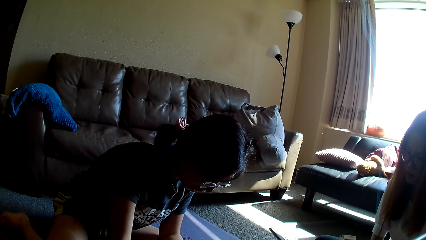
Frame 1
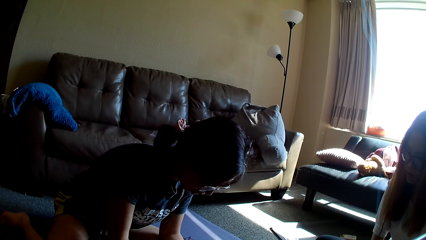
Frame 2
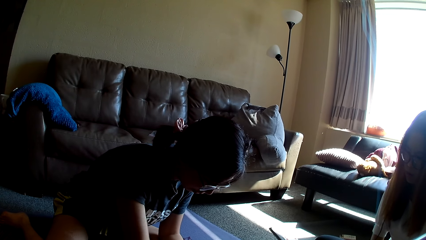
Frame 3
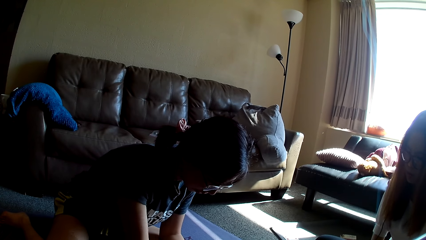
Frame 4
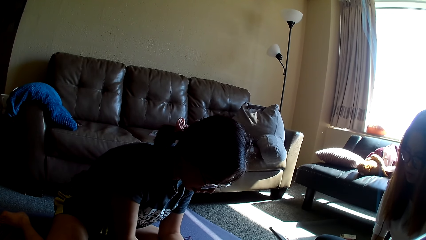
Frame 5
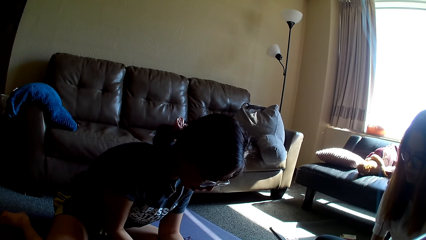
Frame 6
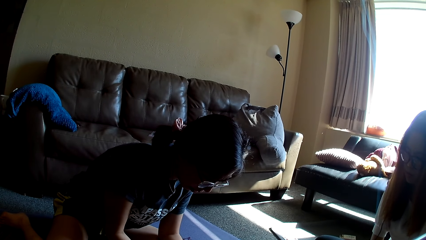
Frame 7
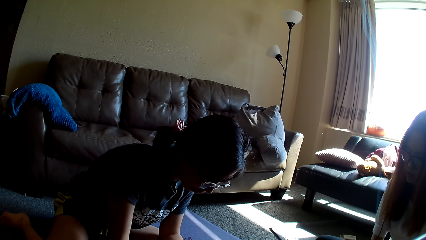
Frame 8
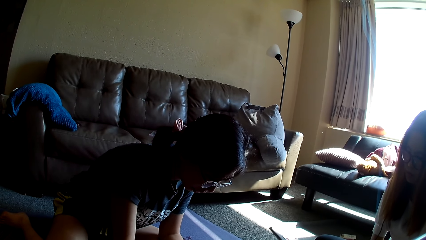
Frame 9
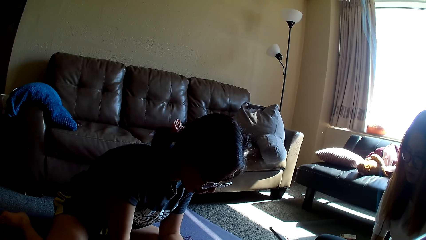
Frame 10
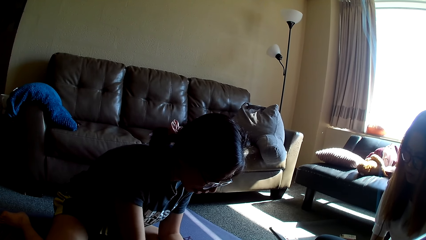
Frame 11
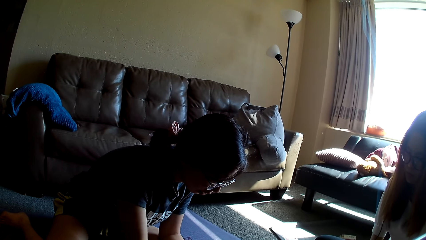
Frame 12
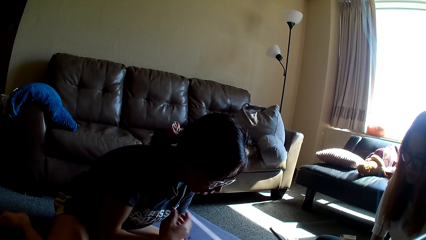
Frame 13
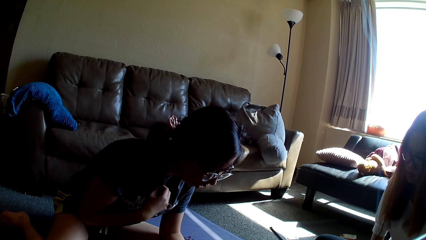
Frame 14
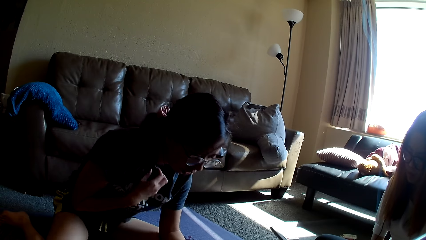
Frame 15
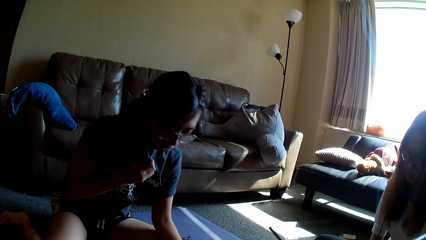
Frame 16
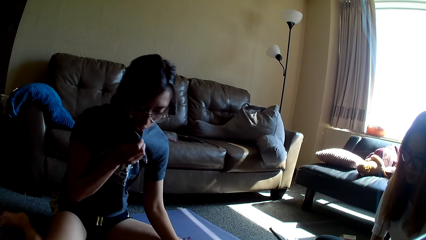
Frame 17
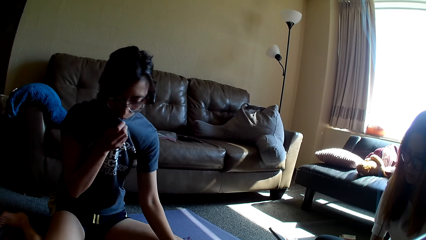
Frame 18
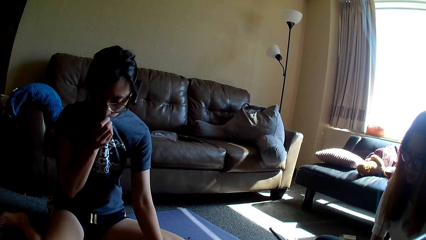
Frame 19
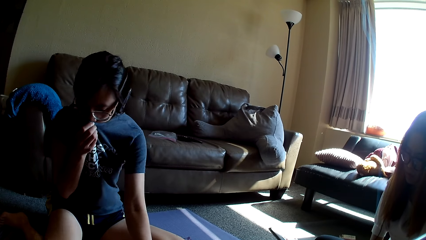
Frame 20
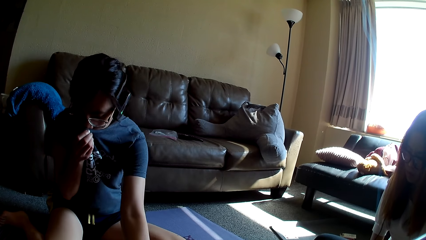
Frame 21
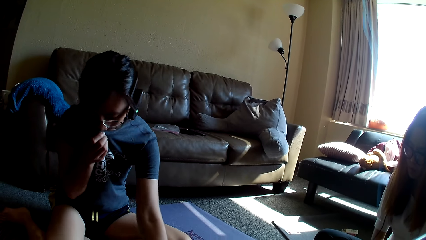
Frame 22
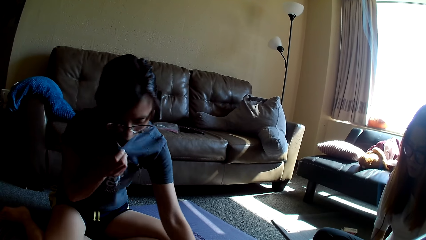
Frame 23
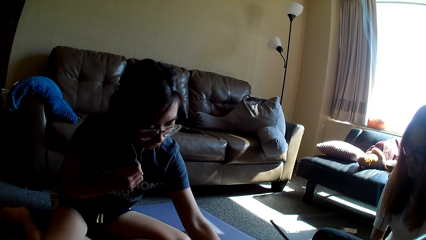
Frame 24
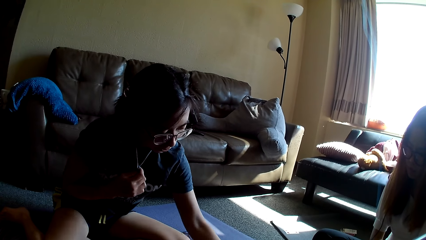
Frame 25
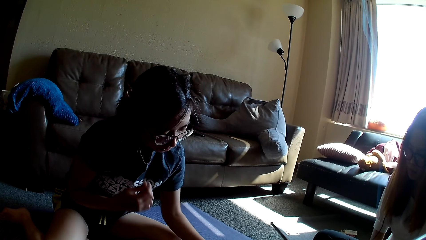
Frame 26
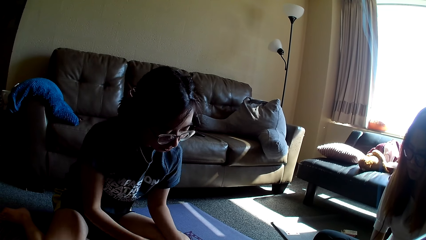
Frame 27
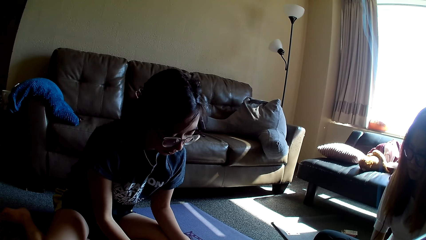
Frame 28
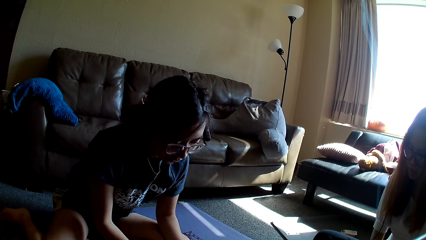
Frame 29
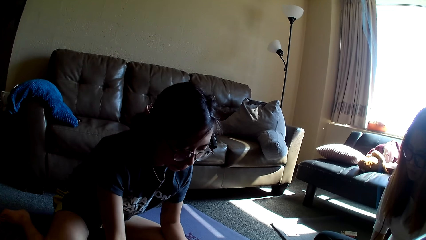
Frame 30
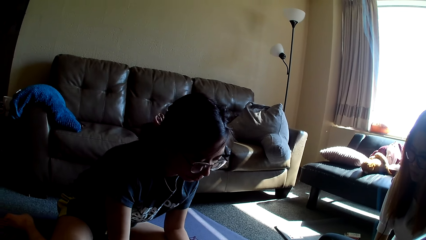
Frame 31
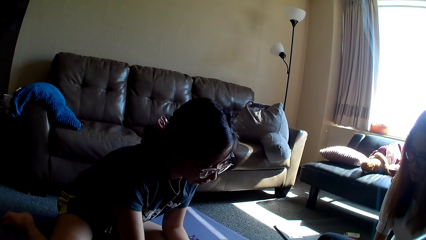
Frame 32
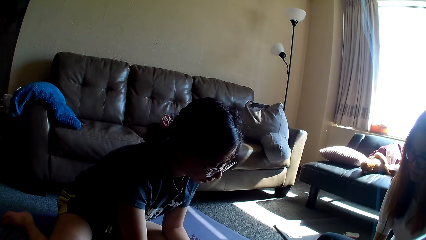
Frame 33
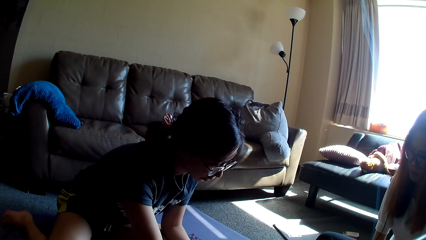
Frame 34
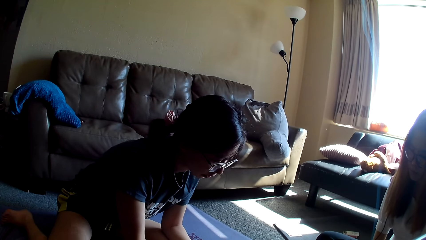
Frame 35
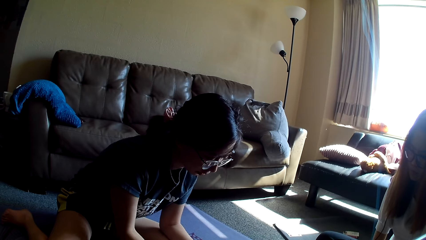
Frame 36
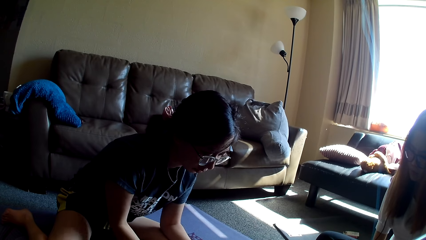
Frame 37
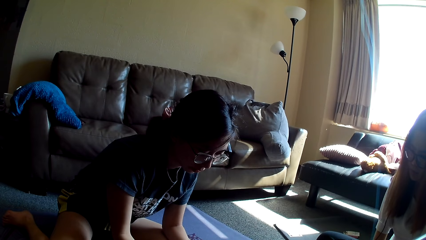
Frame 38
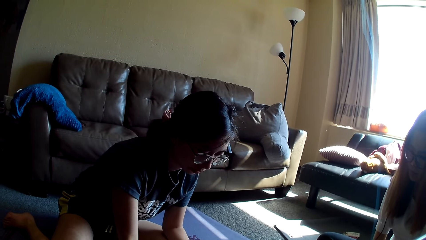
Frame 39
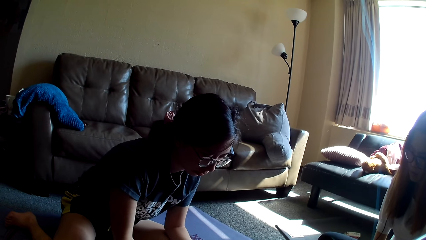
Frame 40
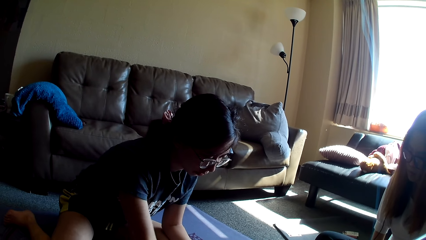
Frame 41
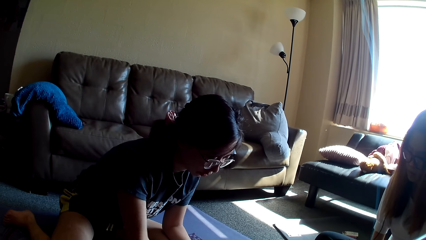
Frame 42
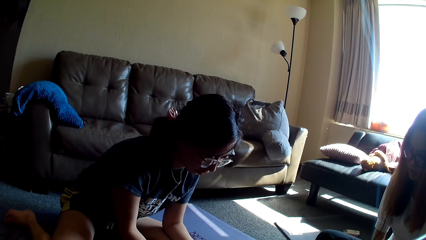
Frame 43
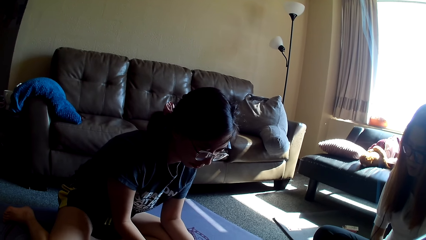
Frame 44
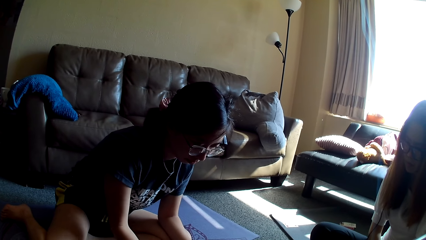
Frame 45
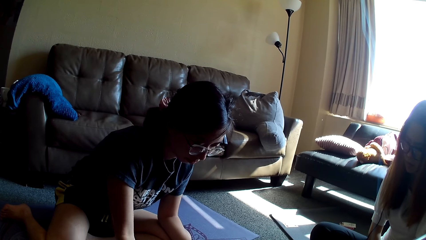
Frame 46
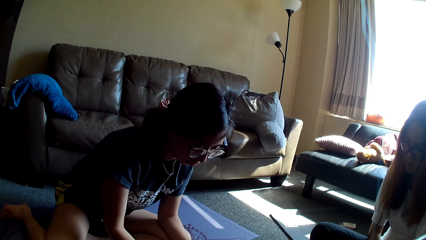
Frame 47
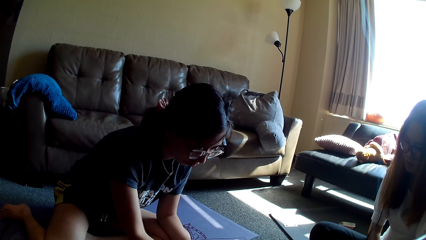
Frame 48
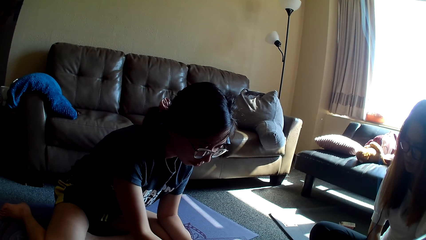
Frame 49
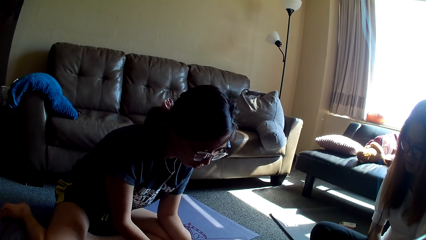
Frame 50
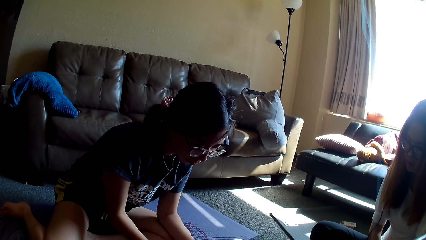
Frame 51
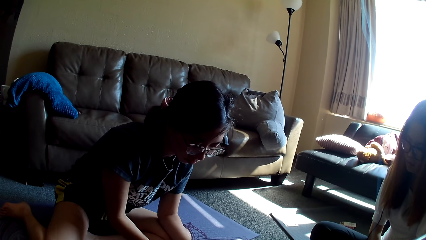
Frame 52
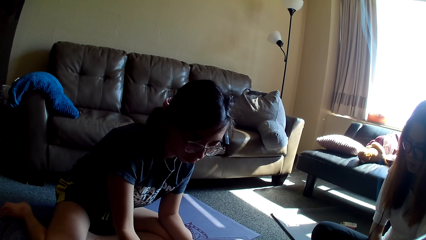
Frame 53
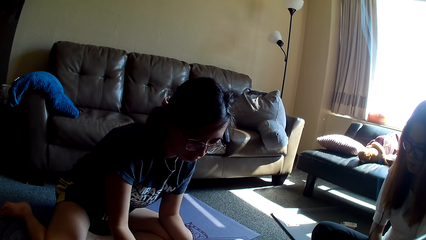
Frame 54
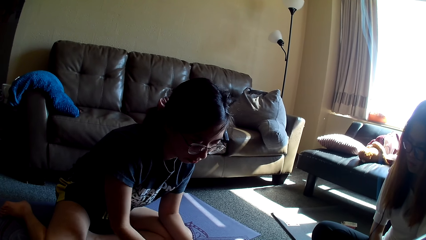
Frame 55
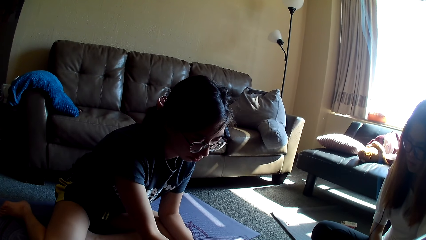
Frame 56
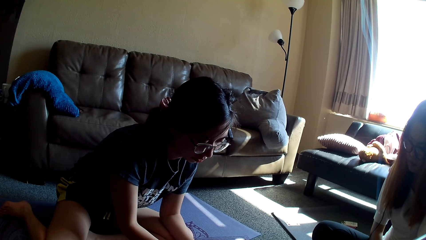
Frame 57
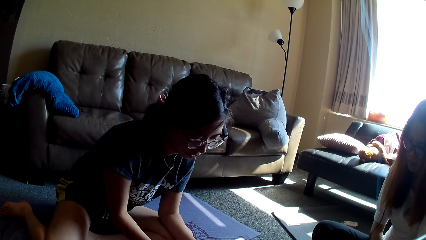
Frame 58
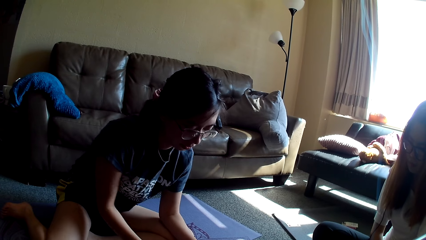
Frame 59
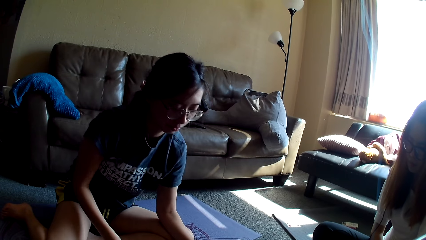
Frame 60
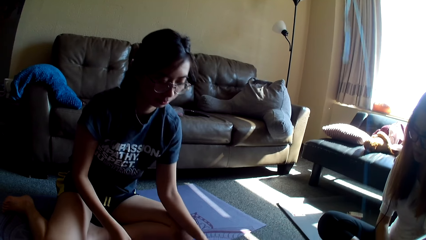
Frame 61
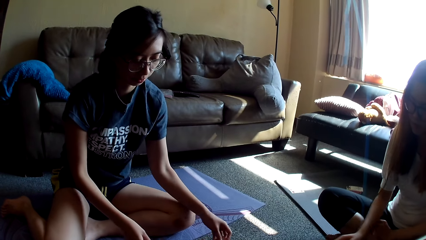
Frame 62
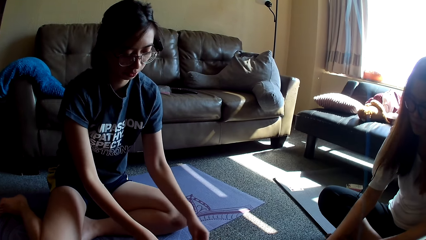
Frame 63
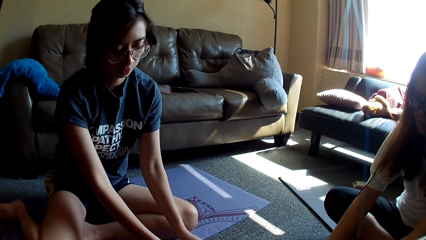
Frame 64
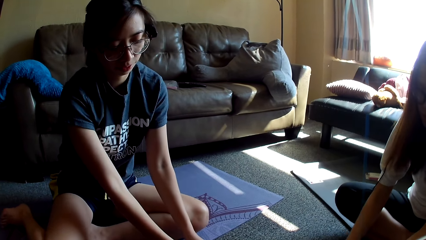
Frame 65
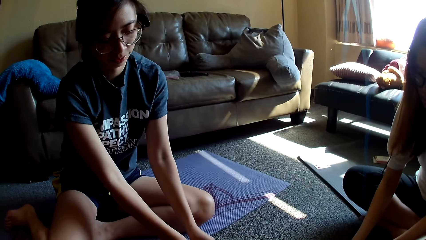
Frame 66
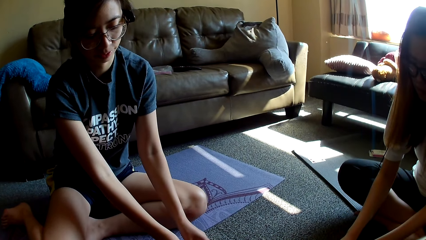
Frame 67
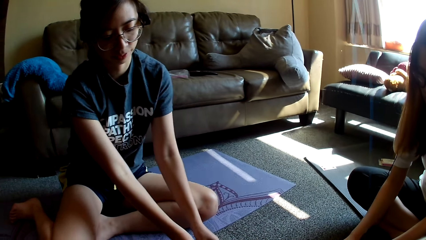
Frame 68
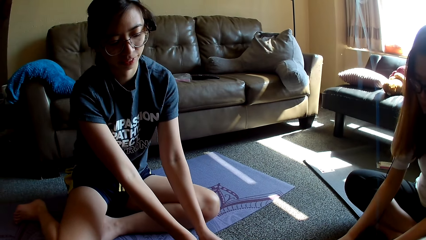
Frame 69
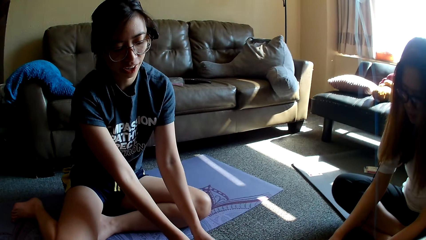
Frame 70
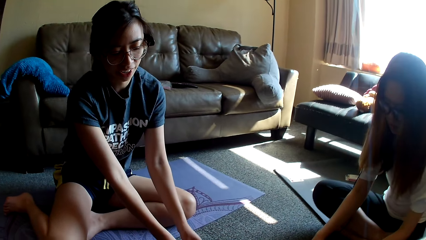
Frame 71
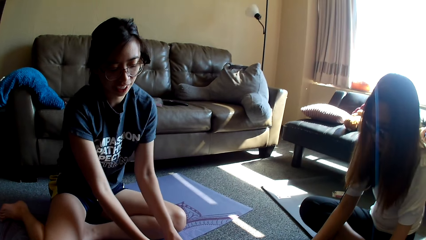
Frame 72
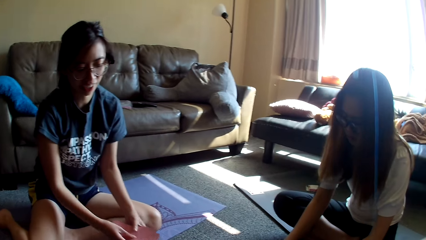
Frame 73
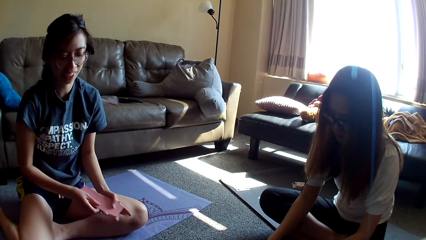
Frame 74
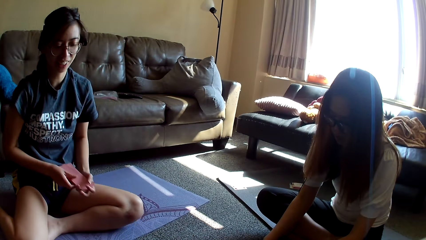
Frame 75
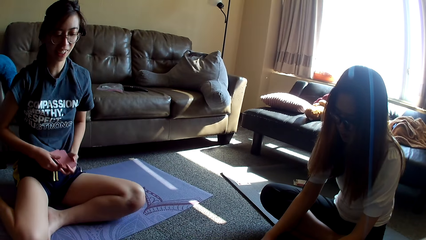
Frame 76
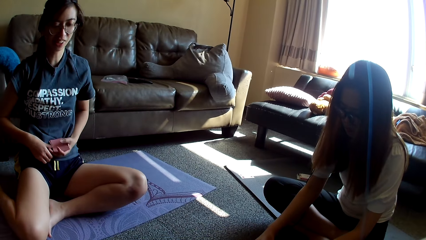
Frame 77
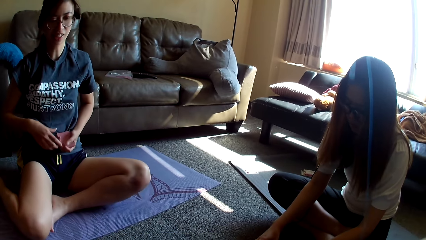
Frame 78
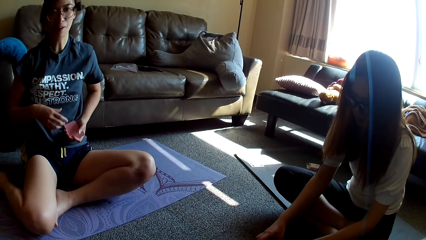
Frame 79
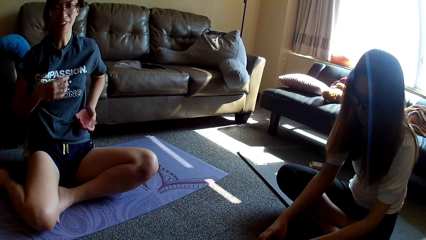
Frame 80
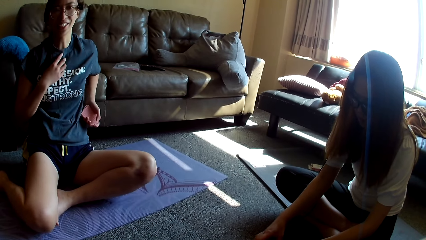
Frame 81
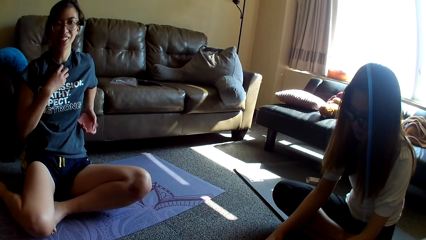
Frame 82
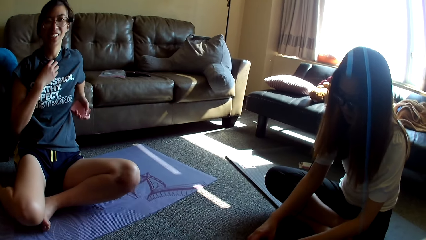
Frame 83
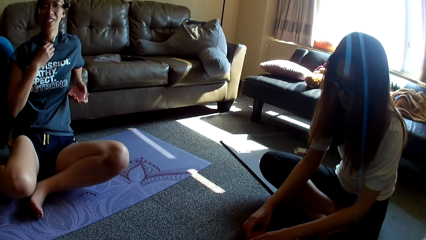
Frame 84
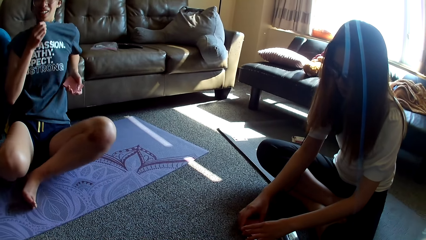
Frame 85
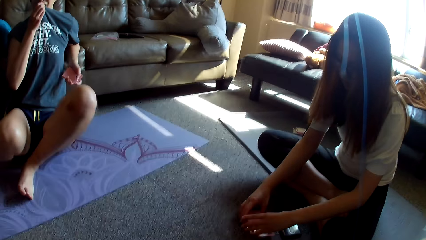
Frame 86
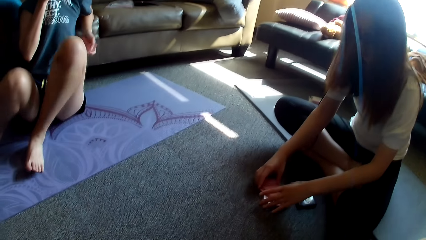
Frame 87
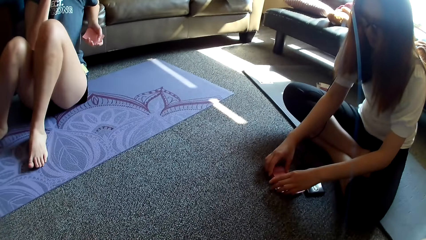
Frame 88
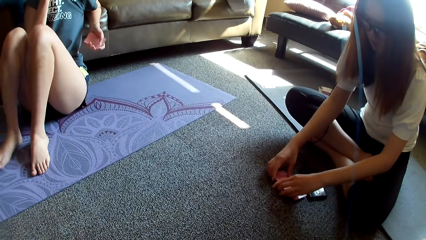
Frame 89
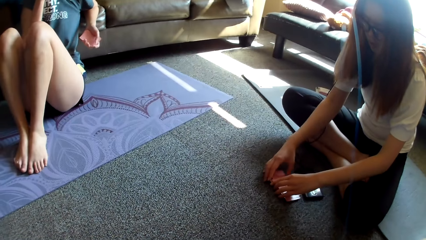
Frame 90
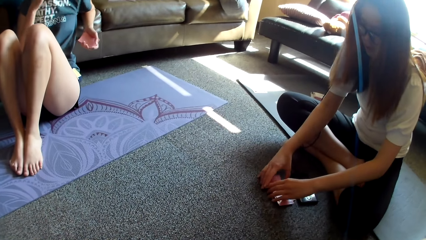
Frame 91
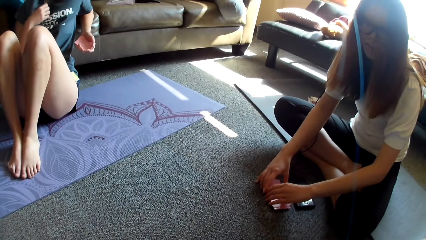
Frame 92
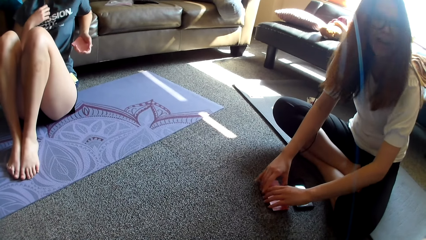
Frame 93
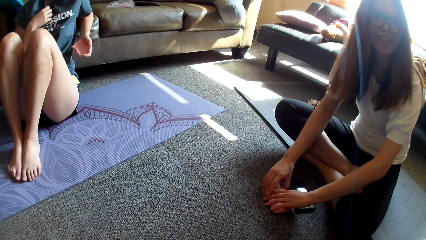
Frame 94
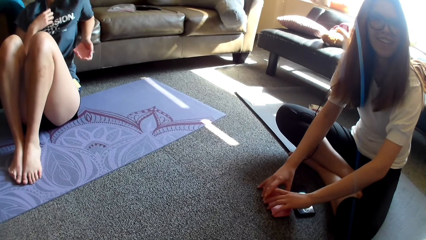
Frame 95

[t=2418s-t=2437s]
A lady holds her top and covers her mouth with the t-shirt. The lady moves a hand repeatedly. The lady leans forward. The lady moves a hand repeatedly. The lady moves back and collects cards. Another lady holds cards. The first lady aligns the cards, holds her top, lifts legs and covers her mouth with the t-shirt.
